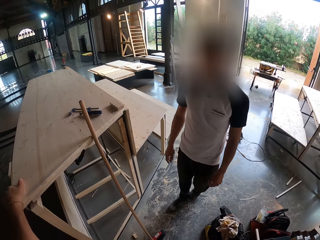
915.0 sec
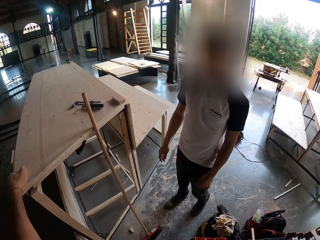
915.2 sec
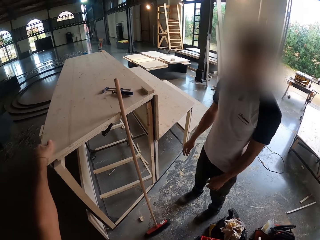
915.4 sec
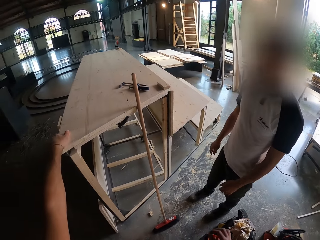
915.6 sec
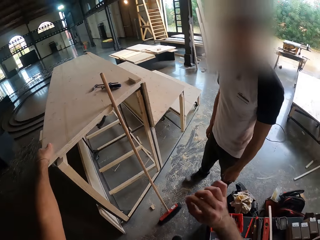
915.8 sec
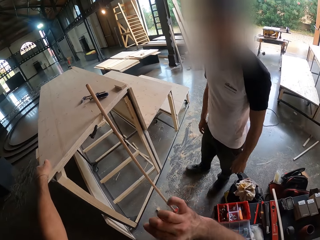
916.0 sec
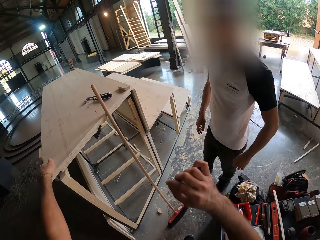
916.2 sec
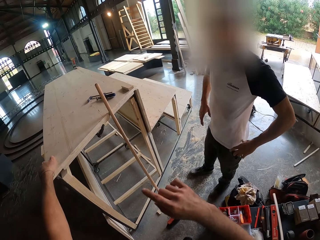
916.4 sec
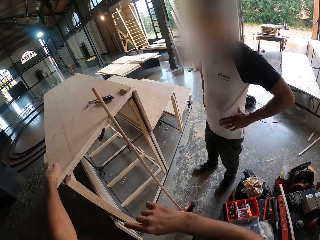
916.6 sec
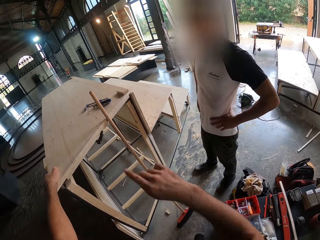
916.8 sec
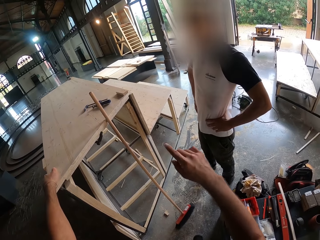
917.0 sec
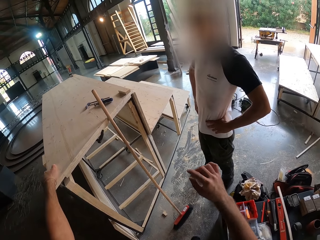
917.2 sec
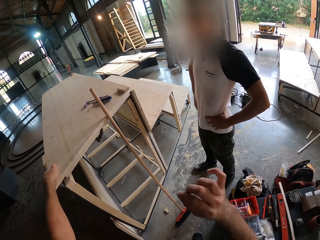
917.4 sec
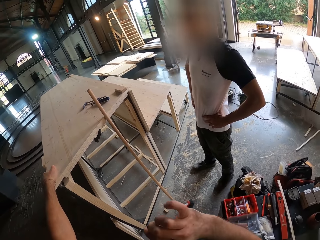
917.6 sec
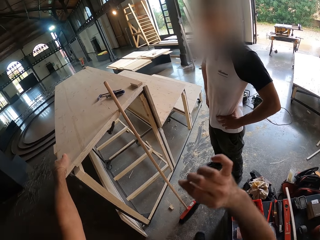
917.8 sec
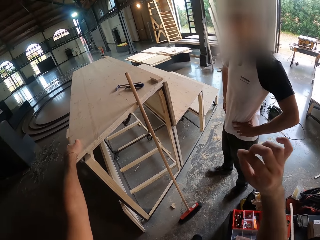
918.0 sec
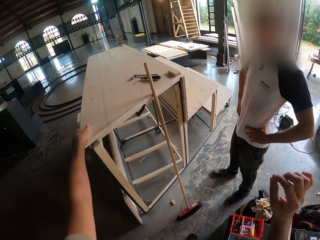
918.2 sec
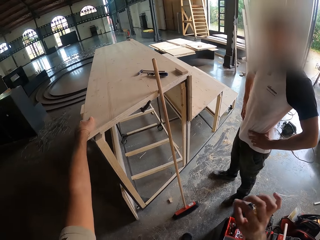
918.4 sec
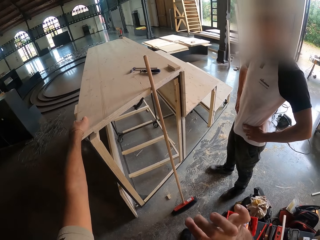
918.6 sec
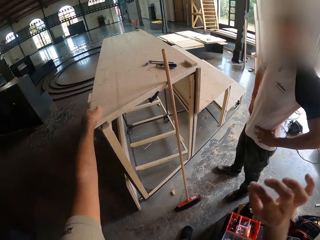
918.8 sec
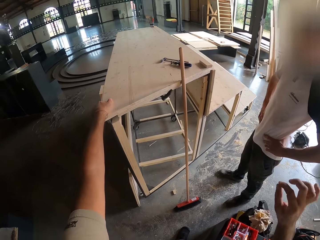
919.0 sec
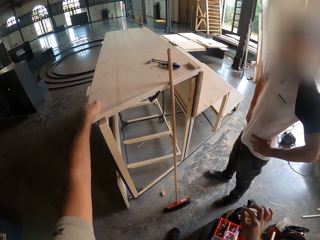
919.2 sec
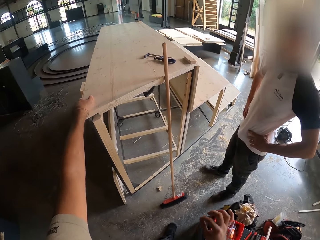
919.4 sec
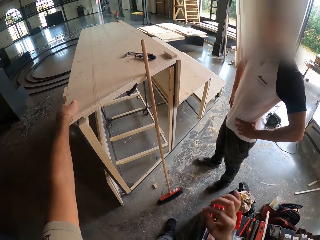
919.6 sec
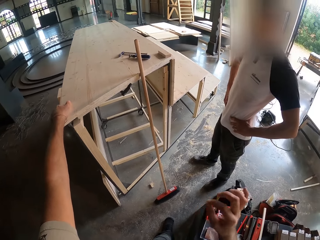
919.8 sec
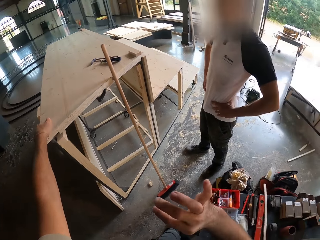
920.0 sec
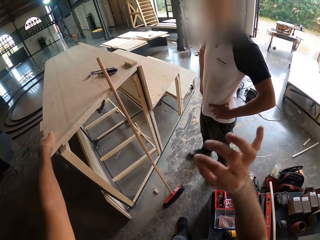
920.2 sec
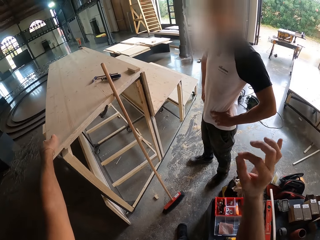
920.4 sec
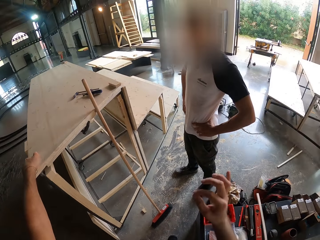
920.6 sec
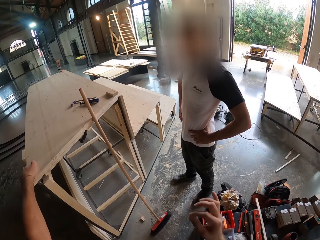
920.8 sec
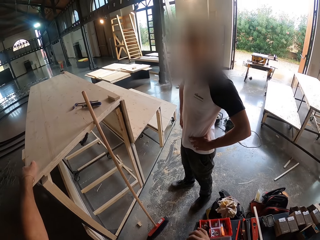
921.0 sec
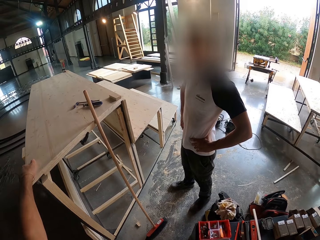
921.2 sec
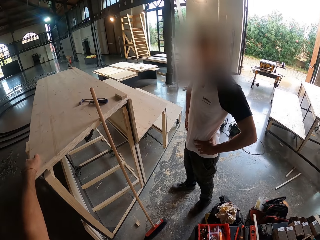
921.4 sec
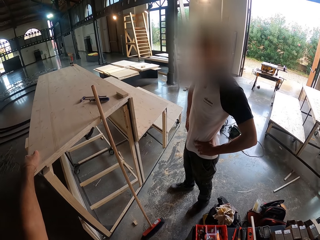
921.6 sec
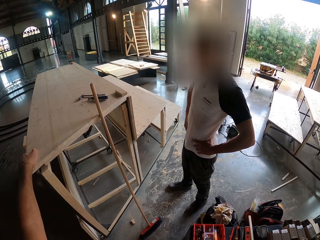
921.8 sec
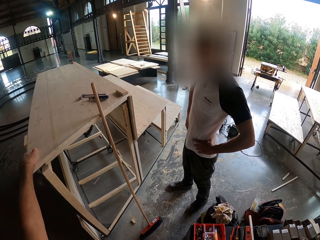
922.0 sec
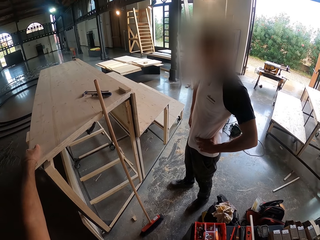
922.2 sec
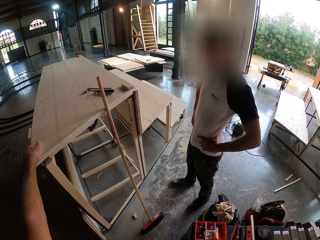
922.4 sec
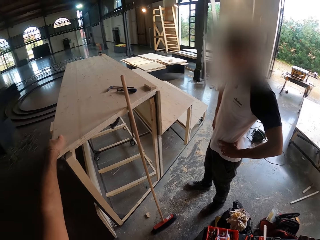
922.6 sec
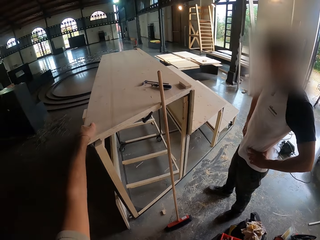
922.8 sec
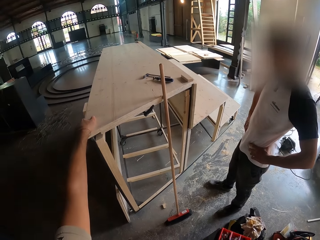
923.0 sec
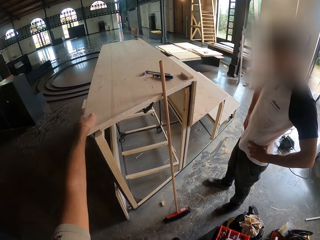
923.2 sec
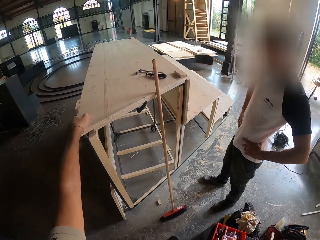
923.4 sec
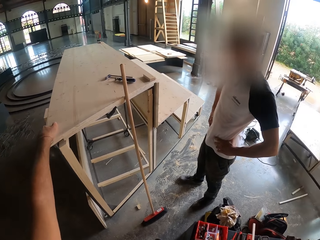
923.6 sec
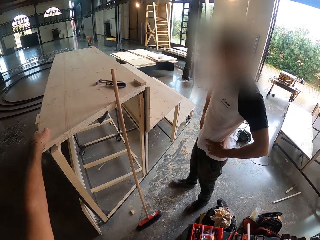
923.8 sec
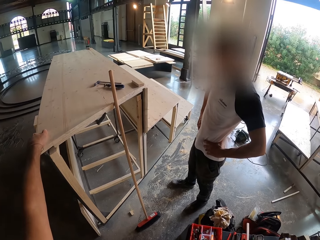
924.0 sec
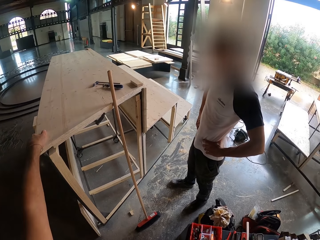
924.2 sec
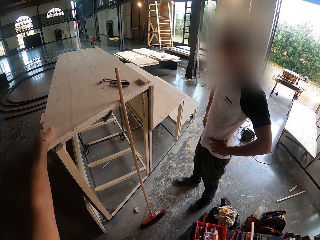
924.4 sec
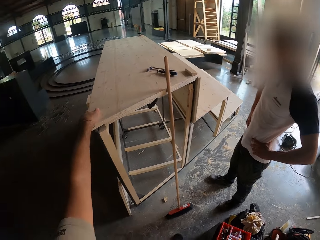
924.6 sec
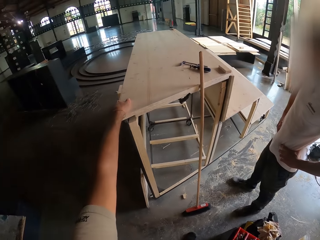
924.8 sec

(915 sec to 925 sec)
The camera wearer maps an area in the air with his right hand.

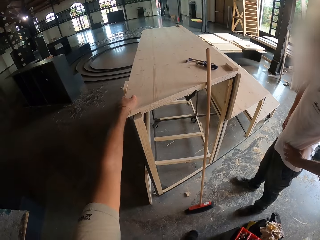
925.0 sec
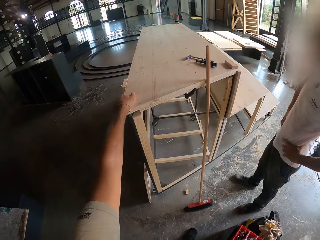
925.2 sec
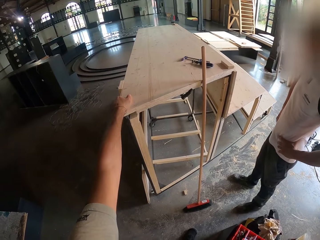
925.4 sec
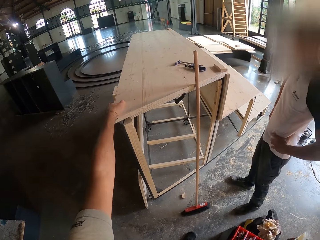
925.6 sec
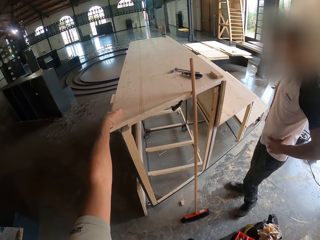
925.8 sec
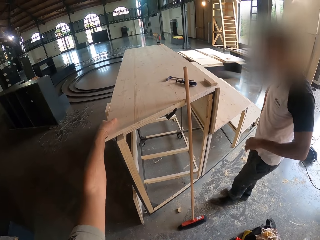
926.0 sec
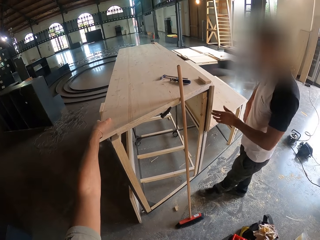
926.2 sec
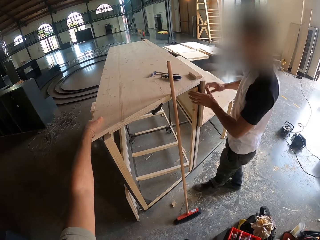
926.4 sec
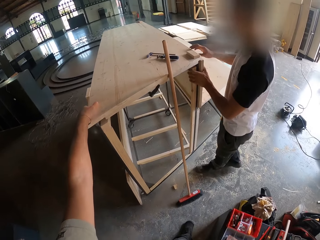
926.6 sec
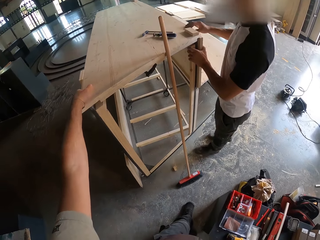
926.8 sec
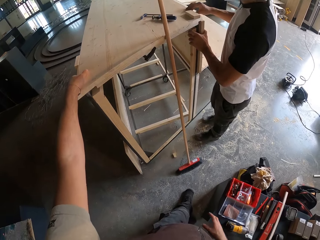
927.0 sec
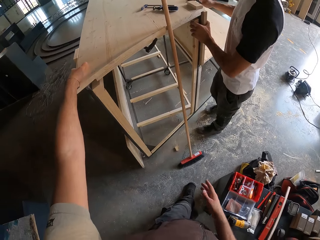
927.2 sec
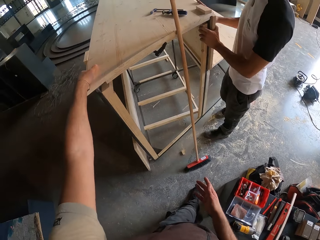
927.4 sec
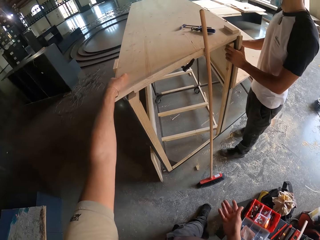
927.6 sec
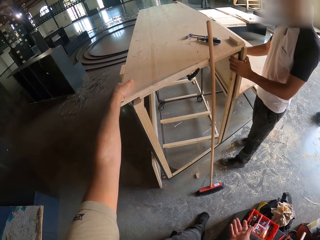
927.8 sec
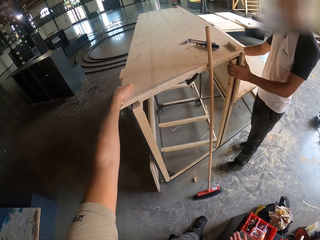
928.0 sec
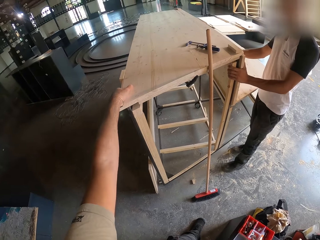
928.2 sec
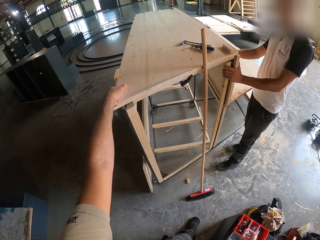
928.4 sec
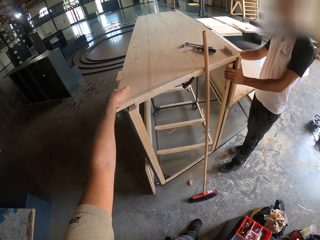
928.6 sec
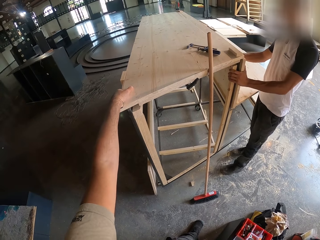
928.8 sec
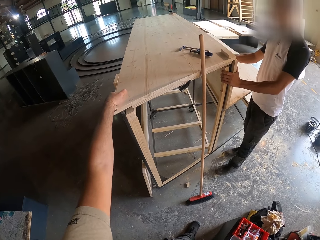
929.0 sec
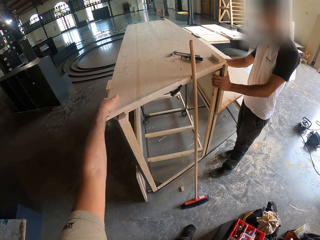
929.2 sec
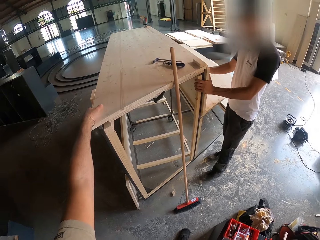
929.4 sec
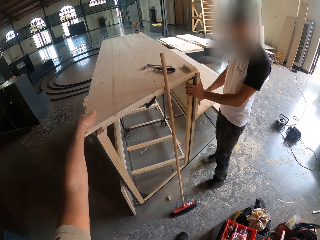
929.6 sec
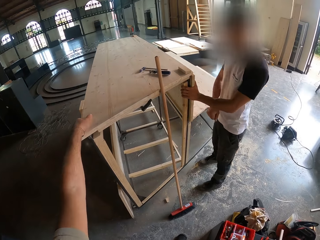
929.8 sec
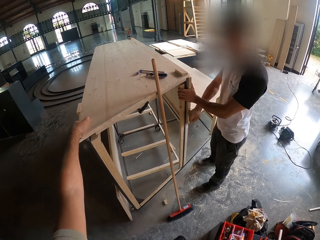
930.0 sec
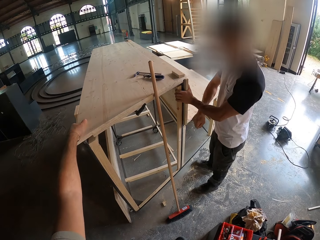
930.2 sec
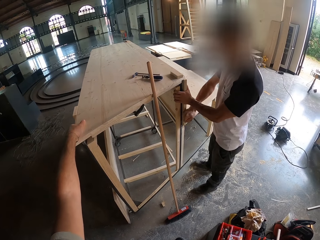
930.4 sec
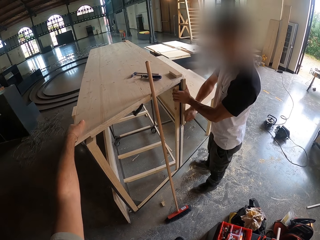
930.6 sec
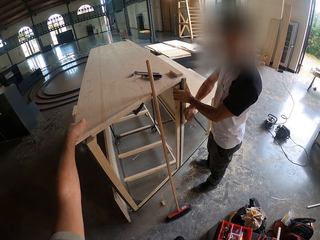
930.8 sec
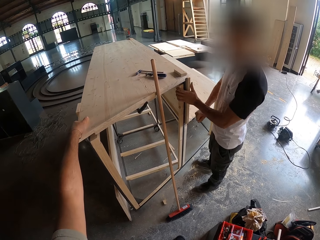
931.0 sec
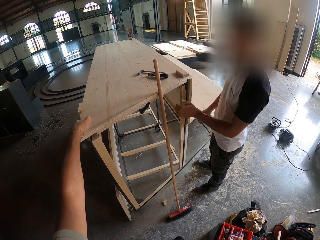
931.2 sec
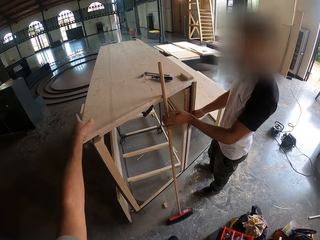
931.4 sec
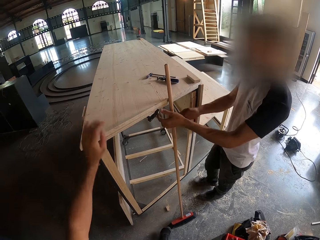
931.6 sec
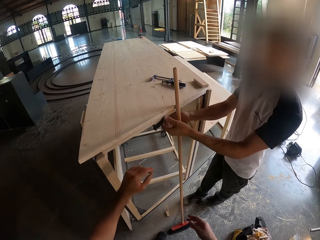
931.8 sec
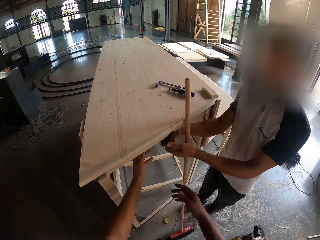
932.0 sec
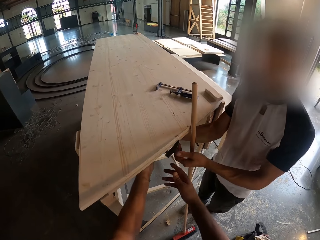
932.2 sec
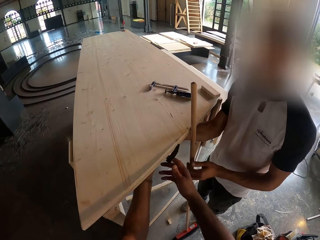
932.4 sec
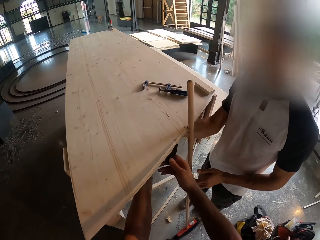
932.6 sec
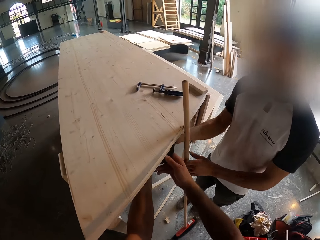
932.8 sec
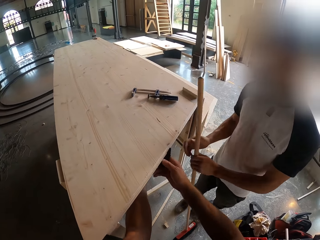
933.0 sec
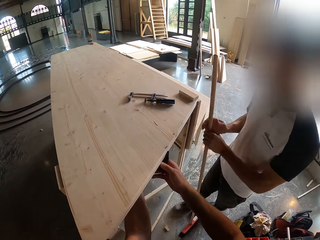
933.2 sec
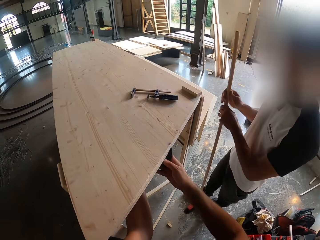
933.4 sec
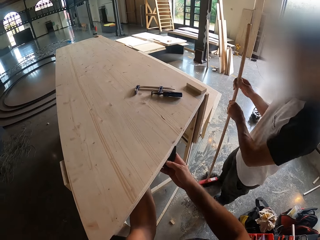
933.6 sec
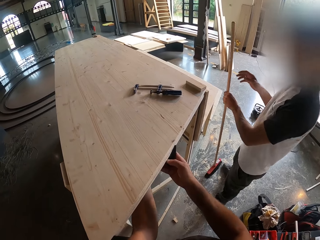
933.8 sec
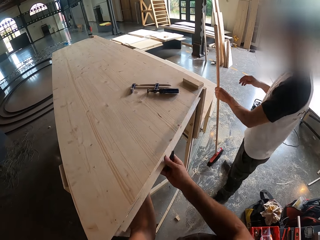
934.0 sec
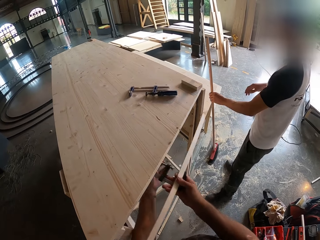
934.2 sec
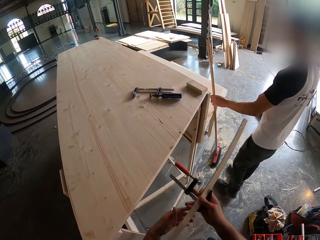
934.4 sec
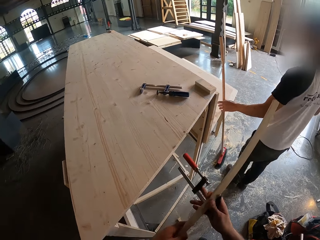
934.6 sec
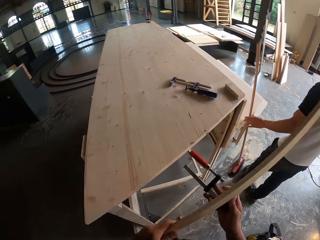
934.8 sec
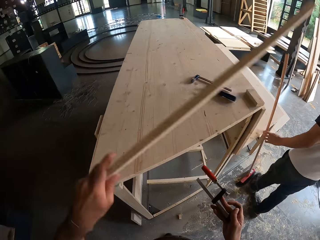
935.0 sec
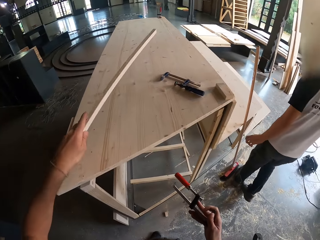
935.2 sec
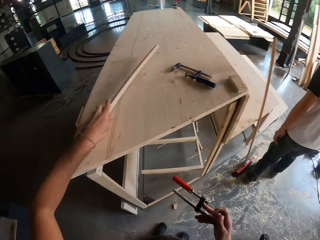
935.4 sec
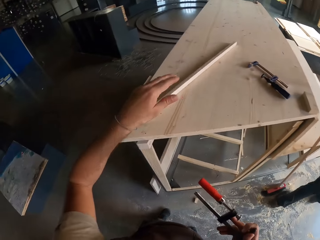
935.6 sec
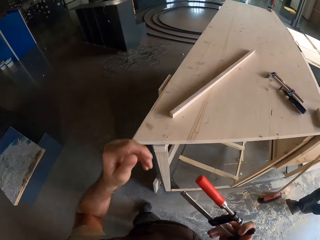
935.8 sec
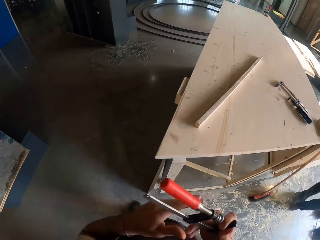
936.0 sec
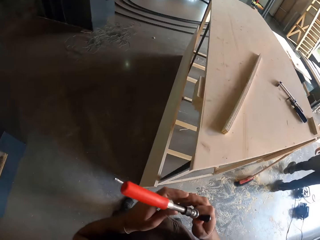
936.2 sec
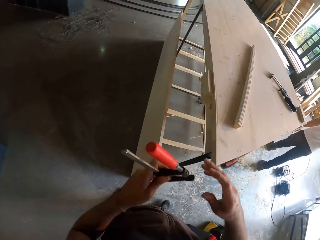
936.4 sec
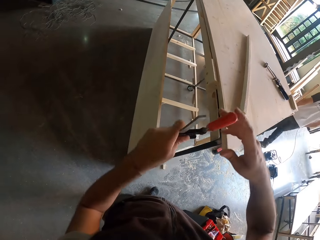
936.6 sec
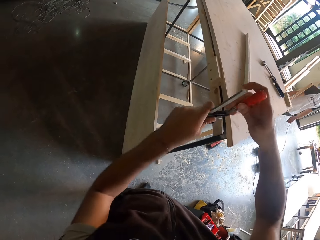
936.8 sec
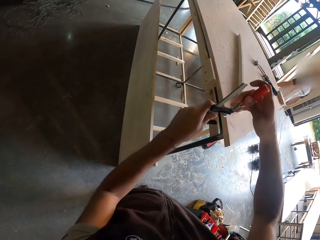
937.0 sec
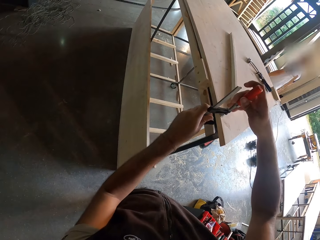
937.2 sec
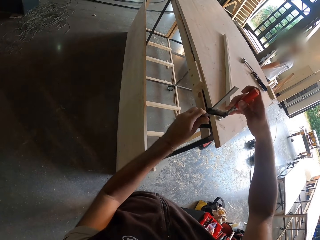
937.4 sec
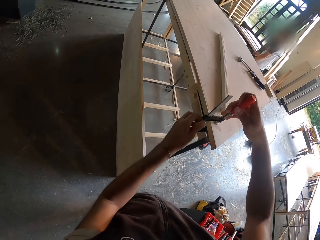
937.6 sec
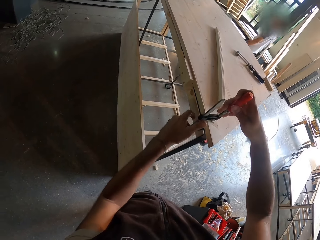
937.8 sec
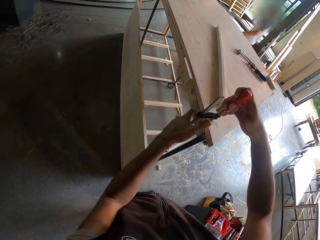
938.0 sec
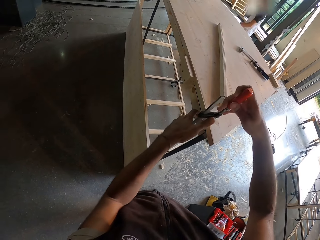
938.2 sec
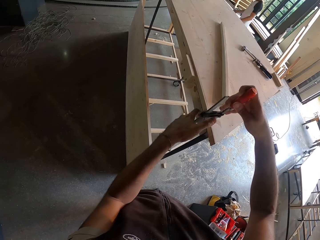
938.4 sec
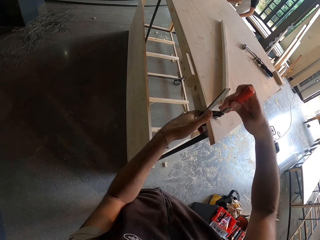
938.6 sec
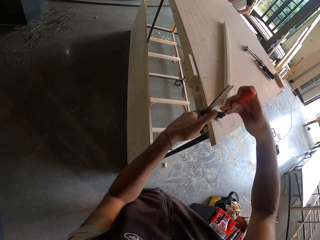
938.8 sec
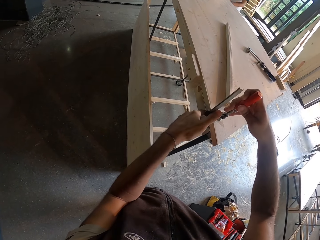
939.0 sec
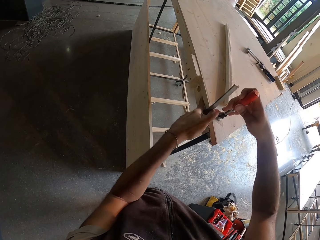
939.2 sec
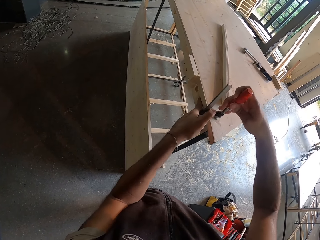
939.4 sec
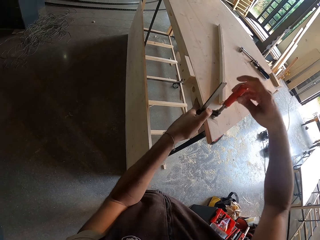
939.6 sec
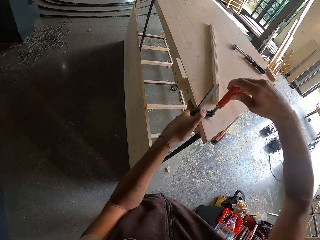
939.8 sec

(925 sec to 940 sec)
A man holds the surface plank of the wooden structure with both hands. He hits the plank of the wooden structure with his right hand. He moves the broom aside. He touches an F clamp on the wooden structure with both hands. The camera wearer unscrews the F clamp on the wooden structure with both hands. The man picks up a brush beside the wooden structure with his left hand. The camera wearer adjusts something. The man holds the brush with both hands and places the brush beside the wooden structure with his left hand. The camera wearer holds the F clamp and a plank in his right hand. He places the plank on the wooden structure with his left hand. He passes the F clamp in his right hand to his left hand. He clamps another section of the wooden structure with the F clamp in both hands.
